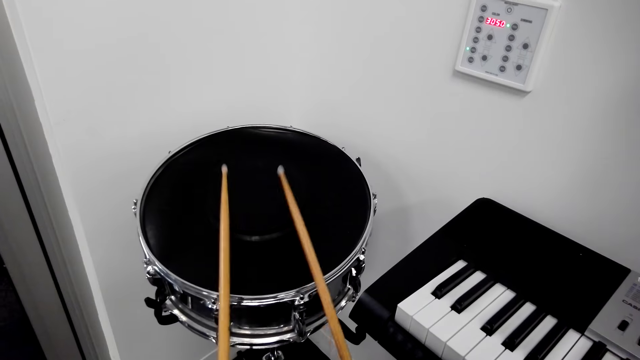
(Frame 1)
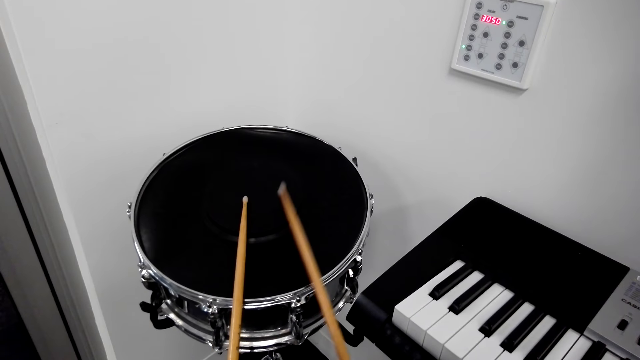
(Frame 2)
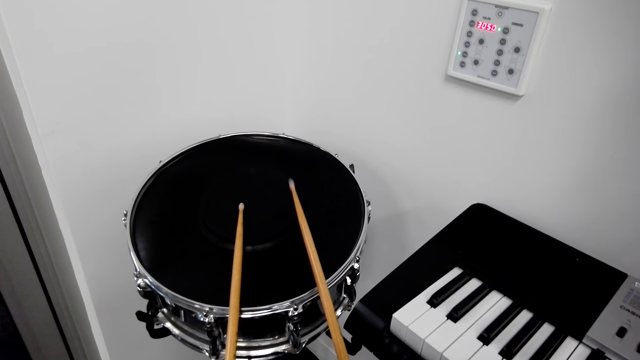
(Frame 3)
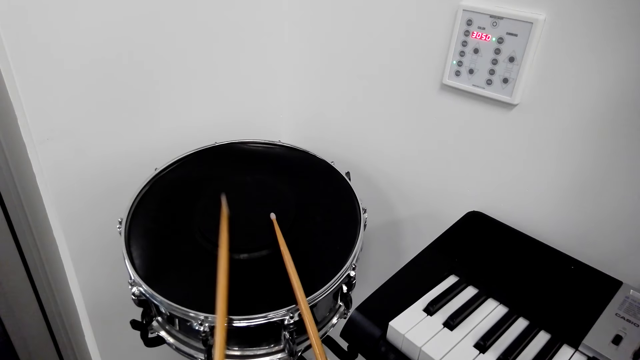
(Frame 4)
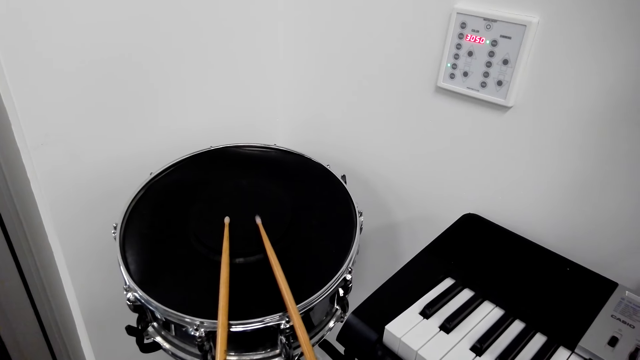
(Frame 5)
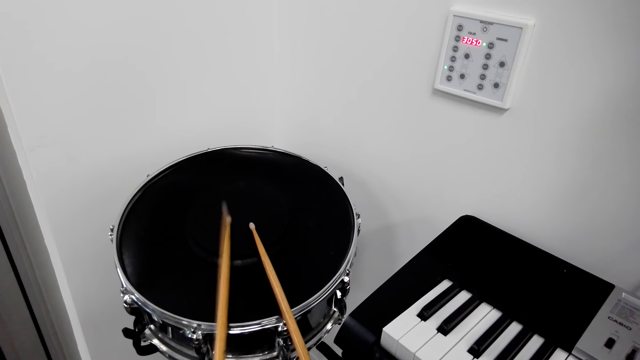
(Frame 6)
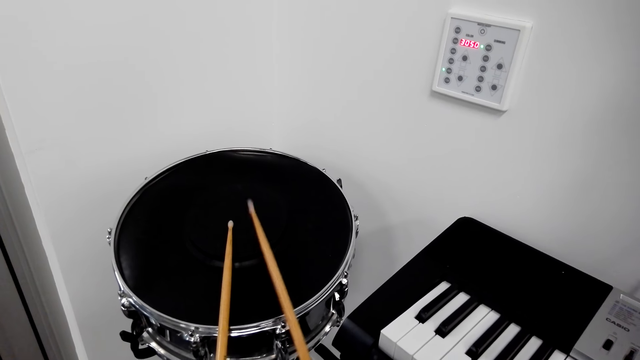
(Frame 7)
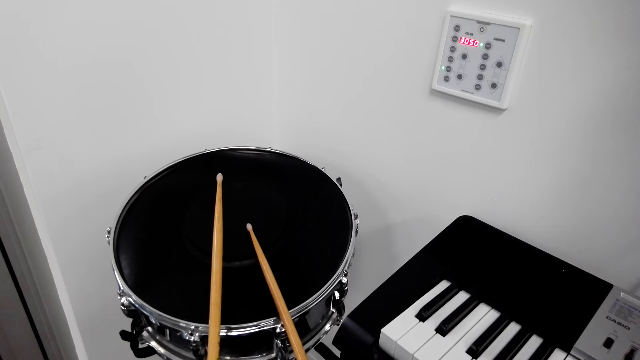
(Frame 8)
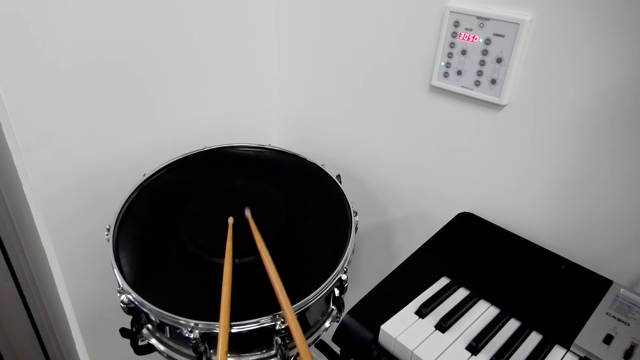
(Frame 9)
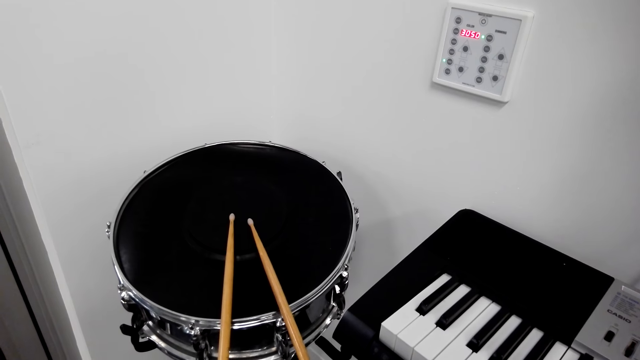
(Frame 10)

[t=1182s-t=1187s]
The camera wearer plays a drum set using two sticks.

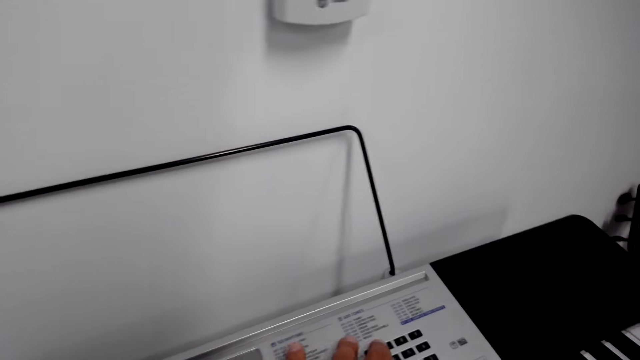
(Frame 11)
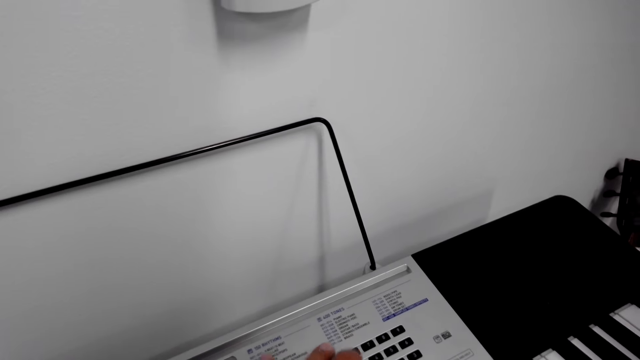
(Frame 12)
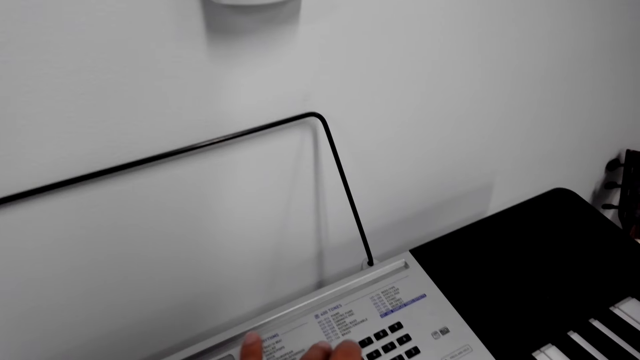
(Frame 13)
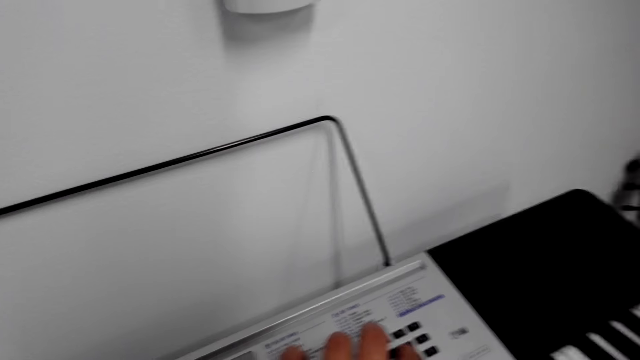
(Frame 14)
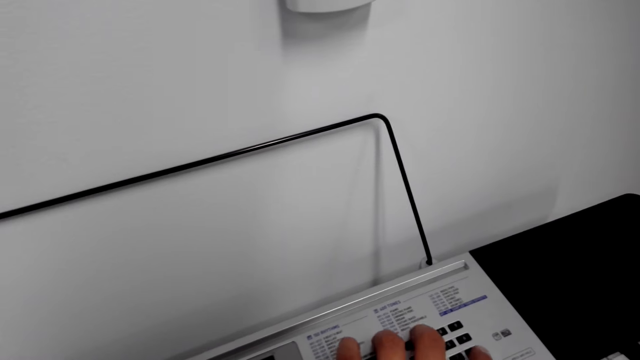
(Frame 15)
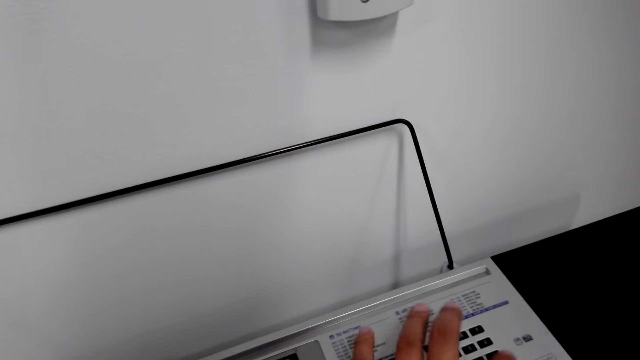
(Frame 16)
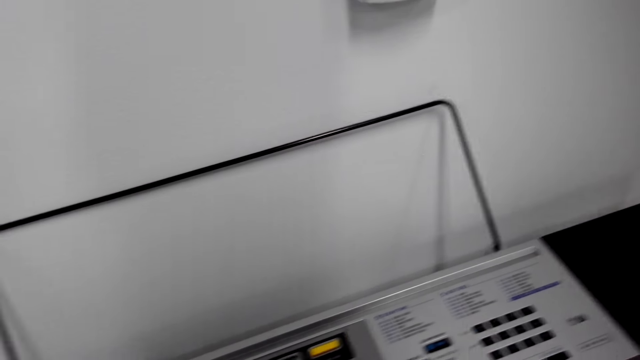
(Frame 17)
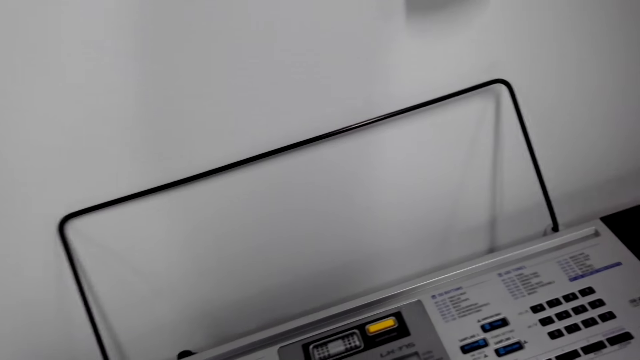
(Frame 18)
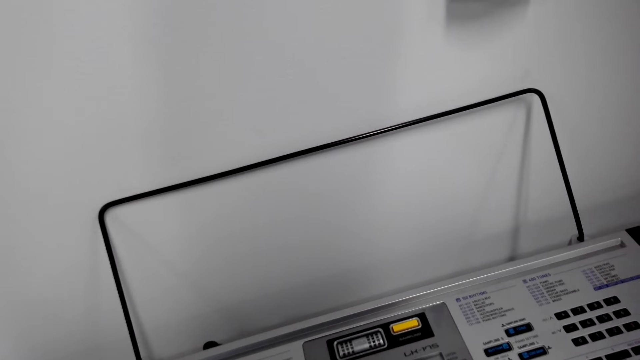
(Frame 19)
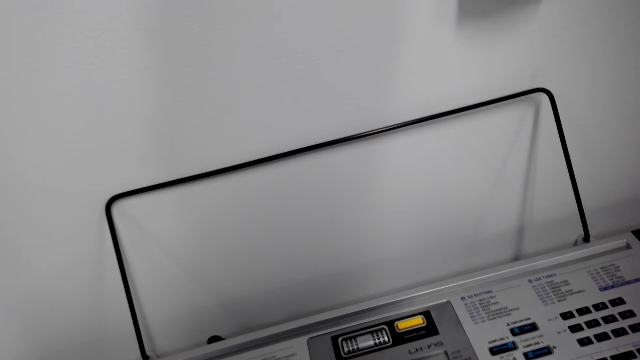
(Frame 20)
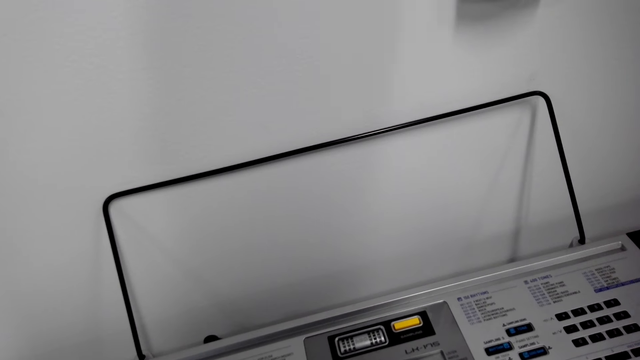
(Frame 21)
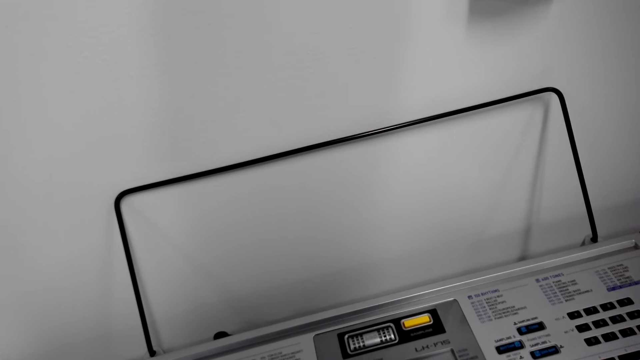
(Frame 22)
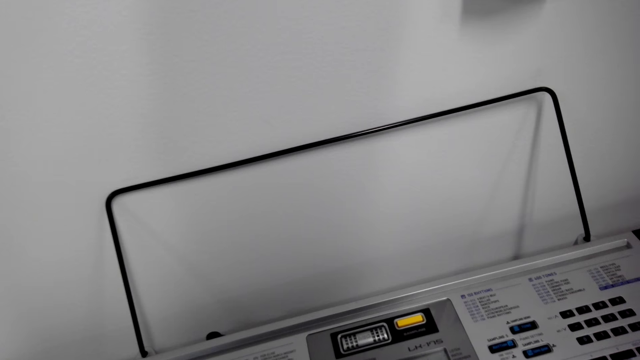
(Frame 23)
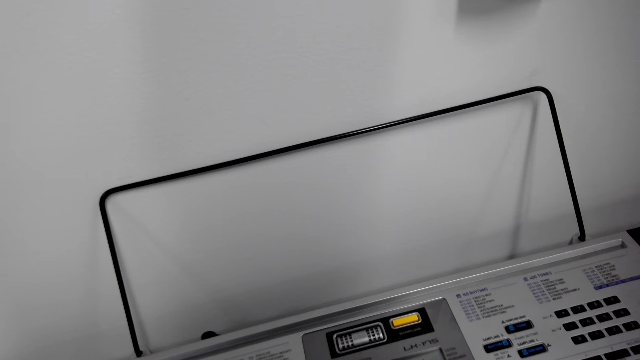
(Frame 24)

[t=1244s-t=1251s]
The camera wearer plays the piano.

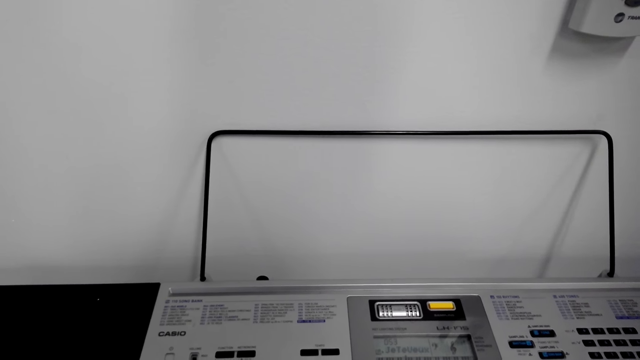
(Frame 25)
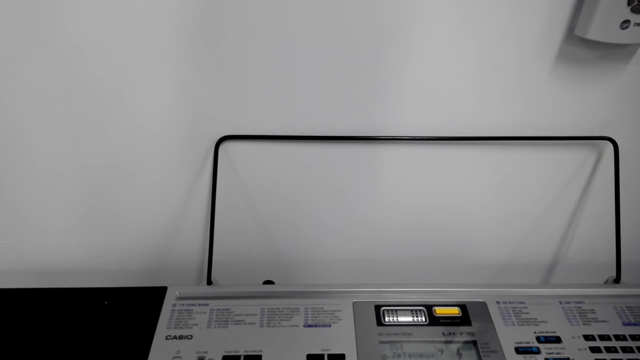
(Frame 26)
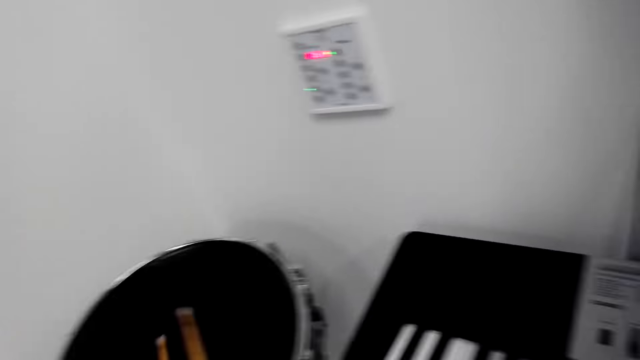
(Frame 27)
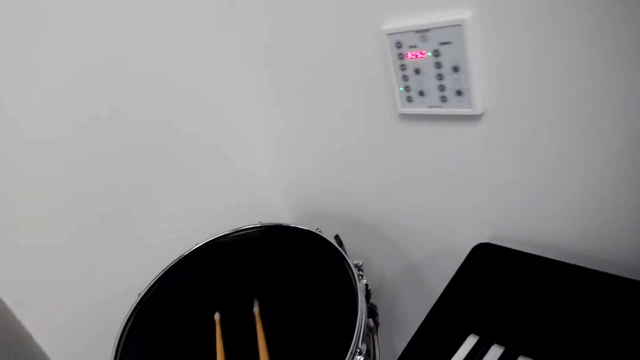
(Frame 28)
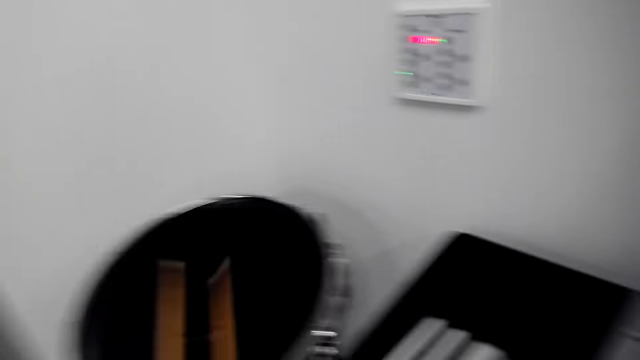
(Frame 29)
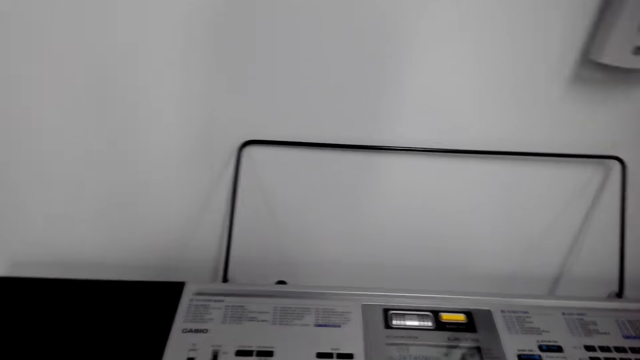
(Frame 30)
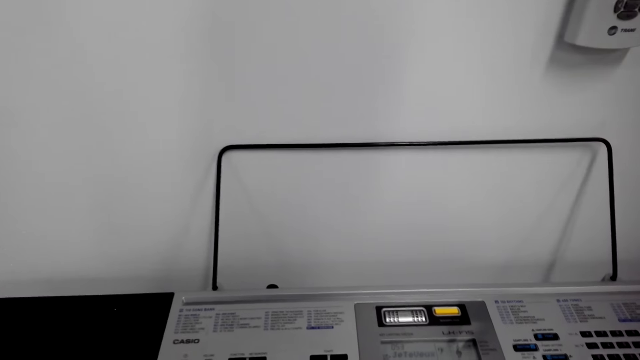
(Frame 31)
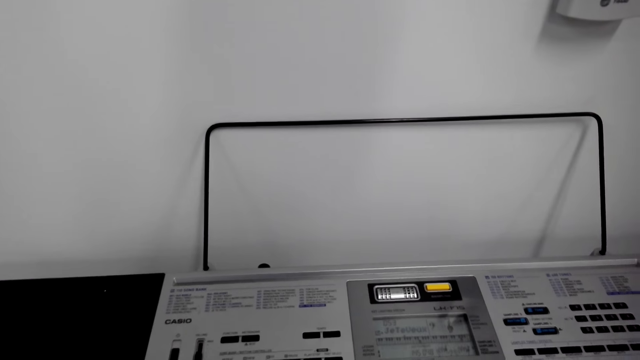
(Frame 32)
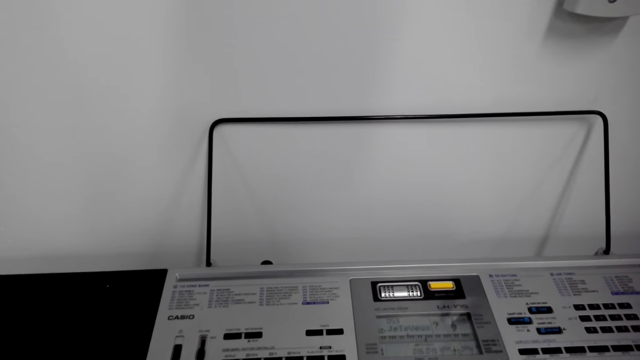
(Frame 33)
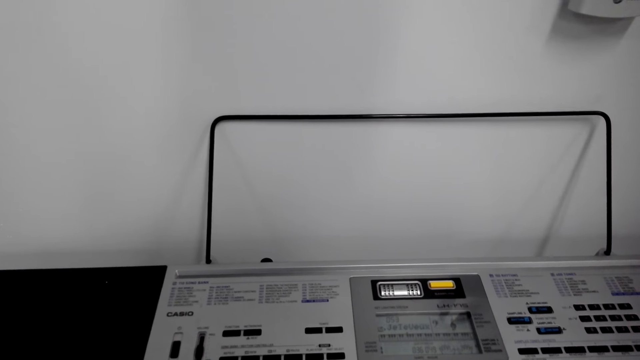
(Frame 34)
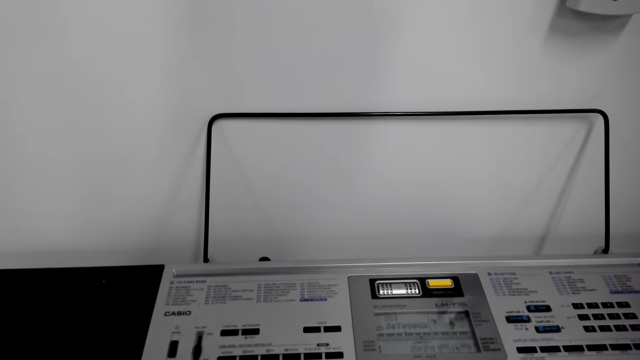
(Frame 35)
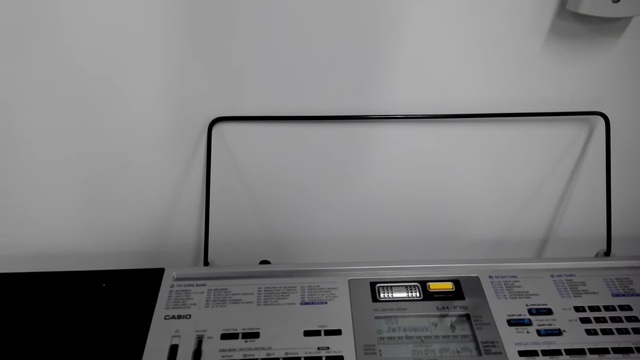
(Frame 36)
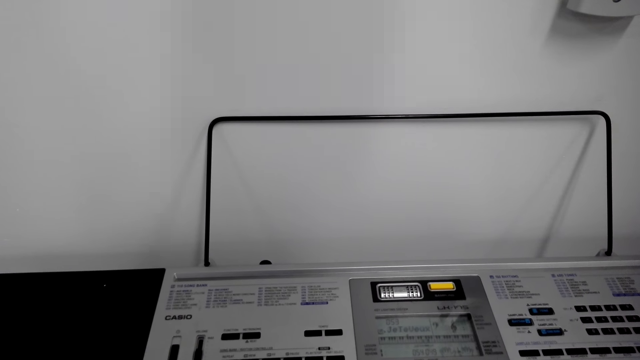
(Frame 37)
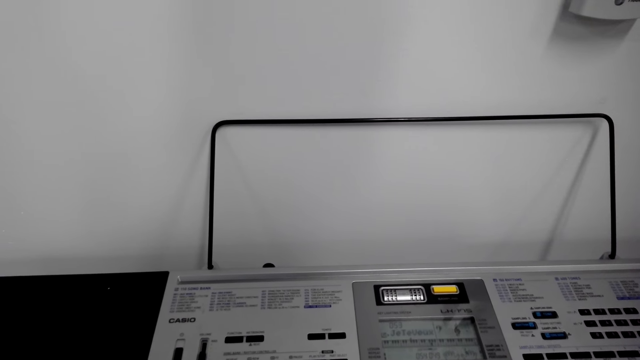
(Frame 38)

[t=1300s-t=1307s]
The camera wearer plays the drum set using two sticks.
